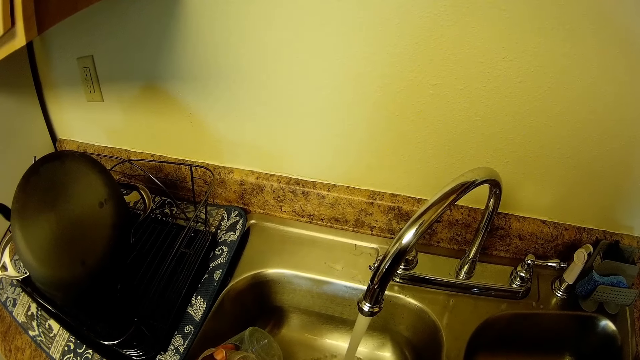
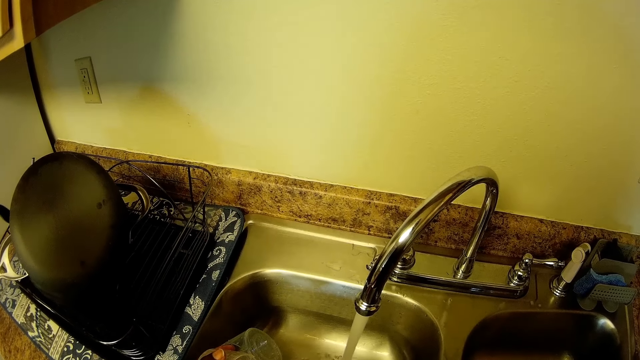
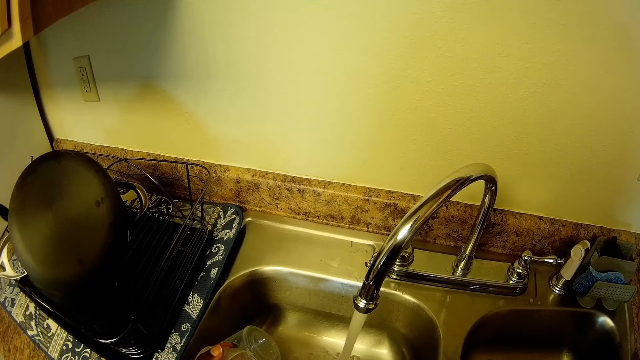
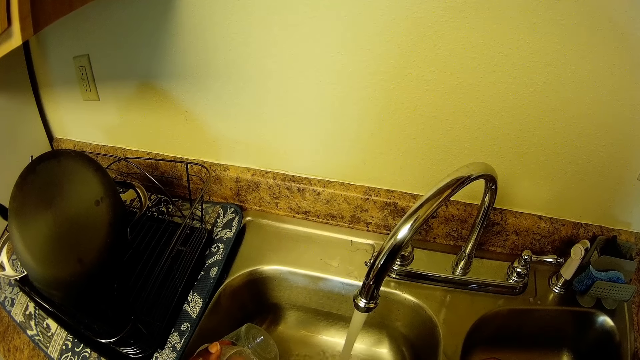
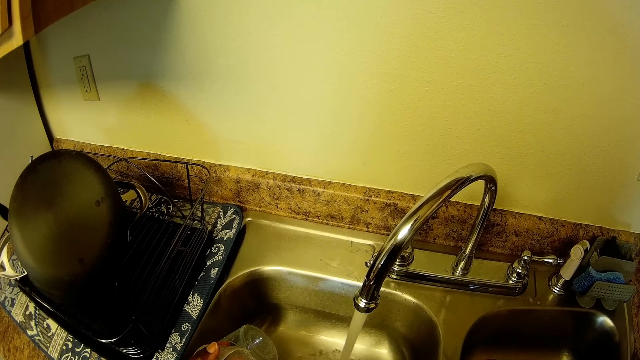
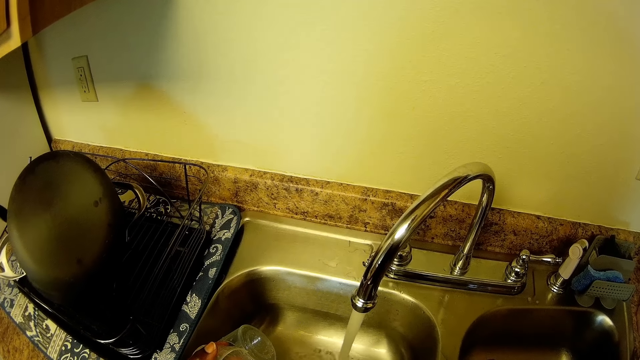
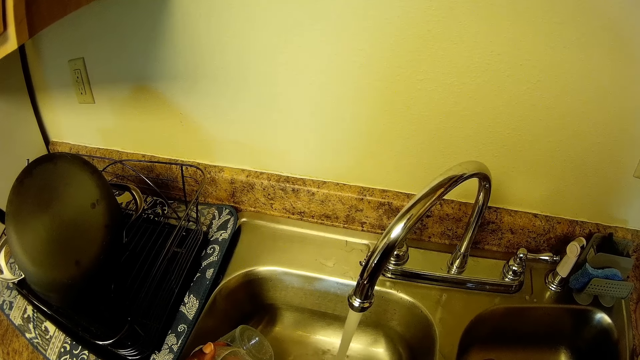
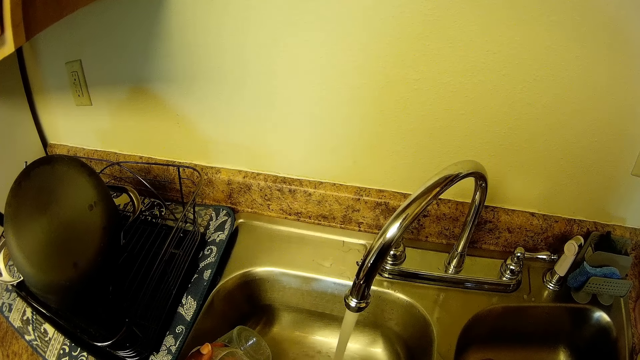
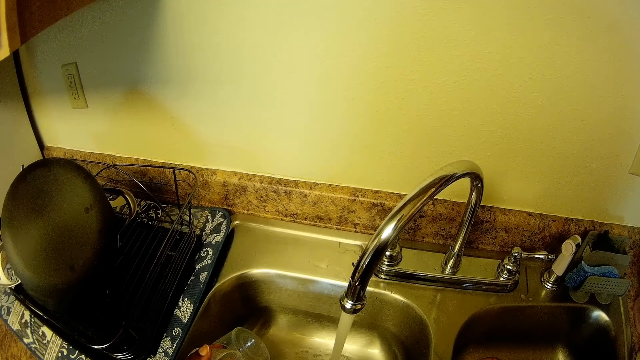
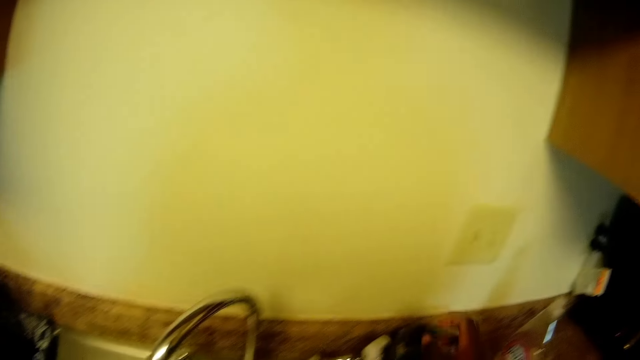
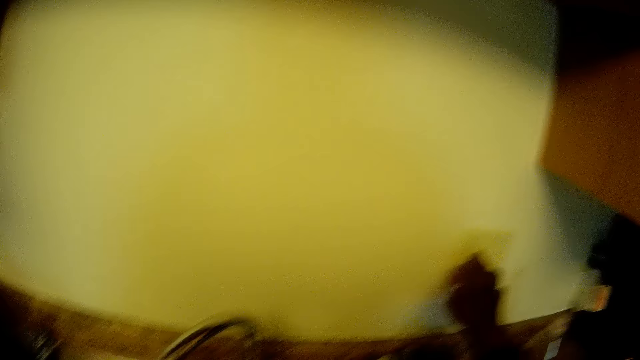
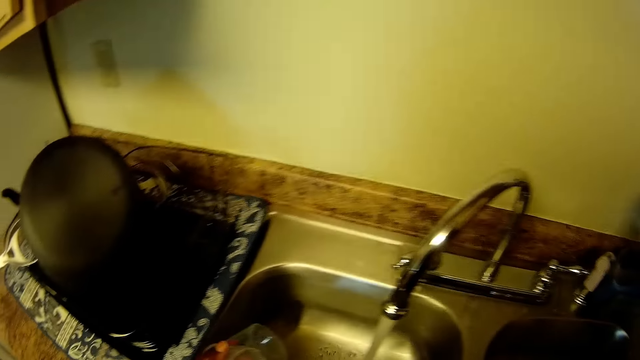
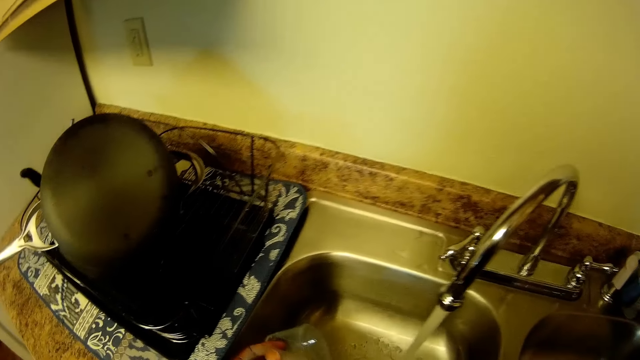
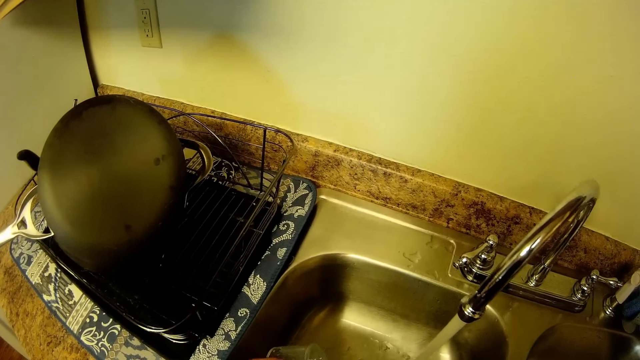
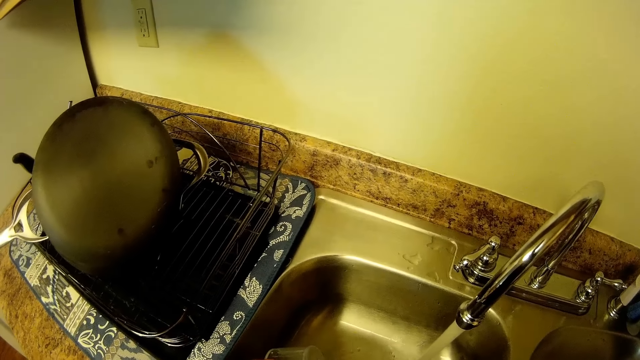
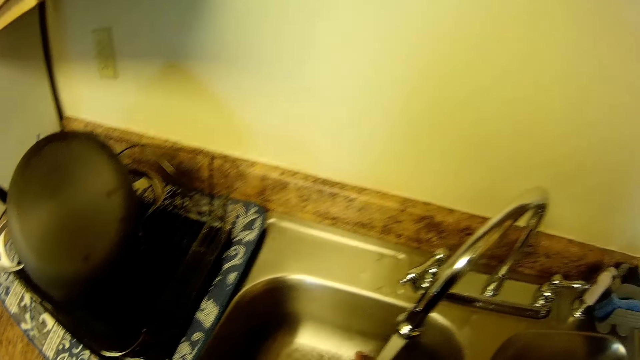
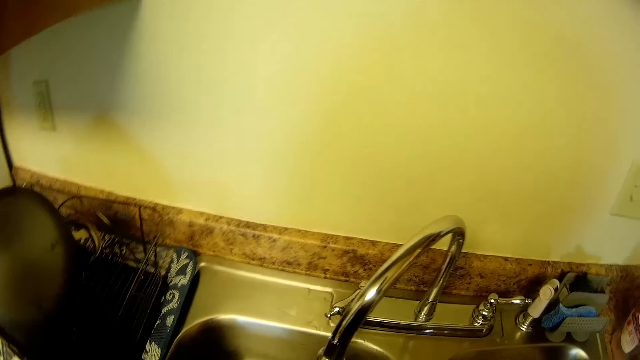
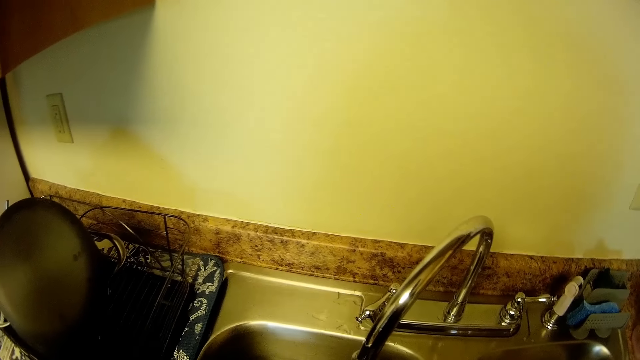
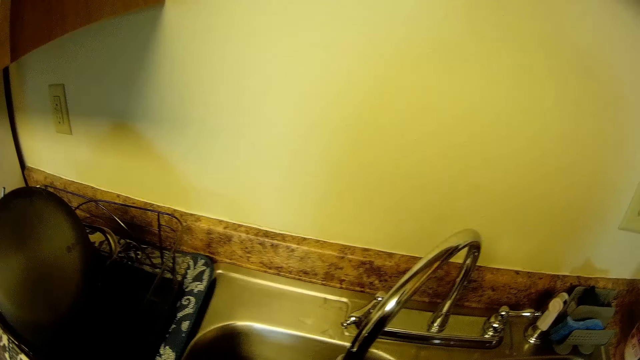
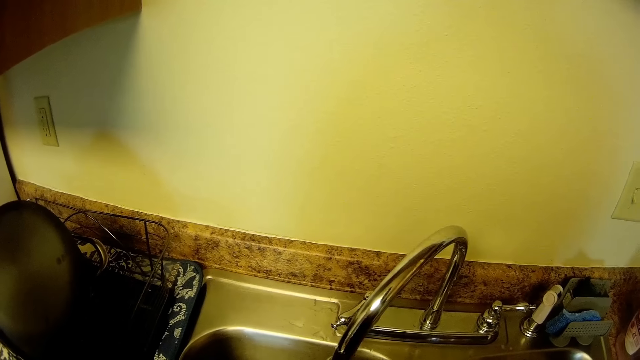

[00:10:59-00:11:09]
The camera wearer turns off the switch on the wall.

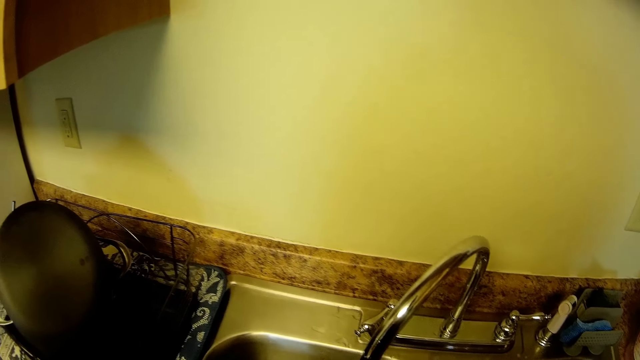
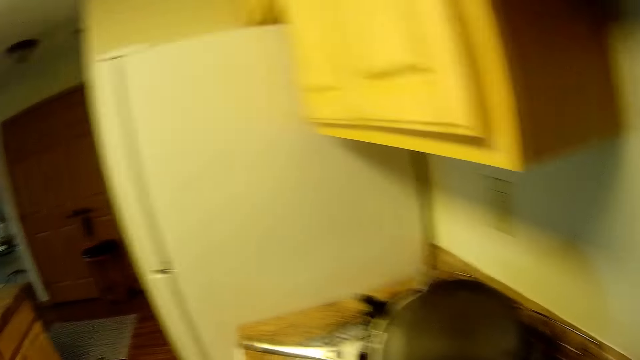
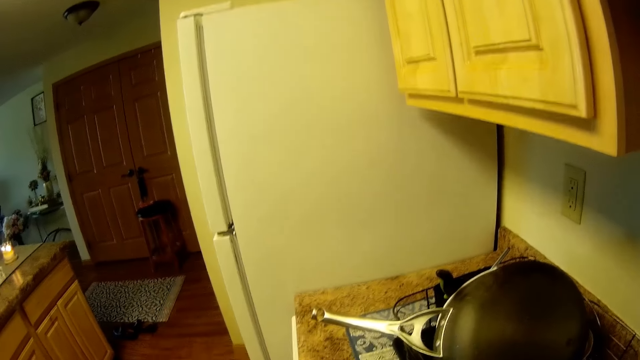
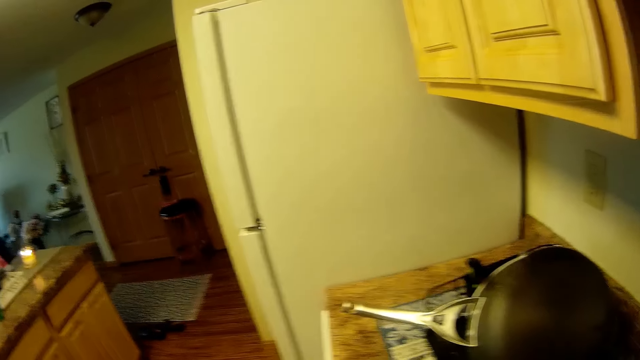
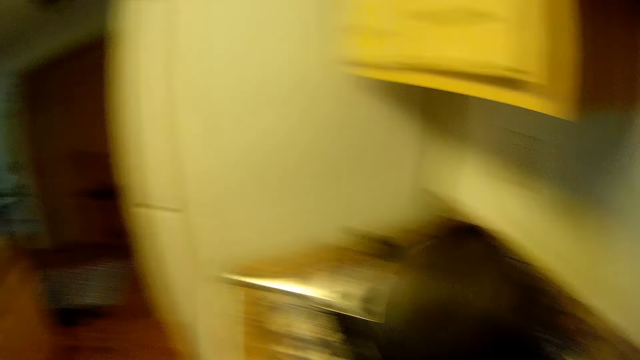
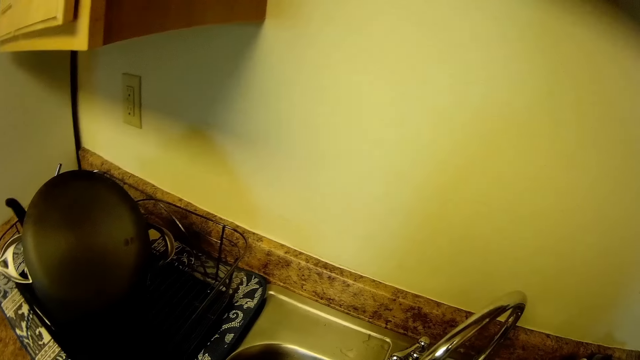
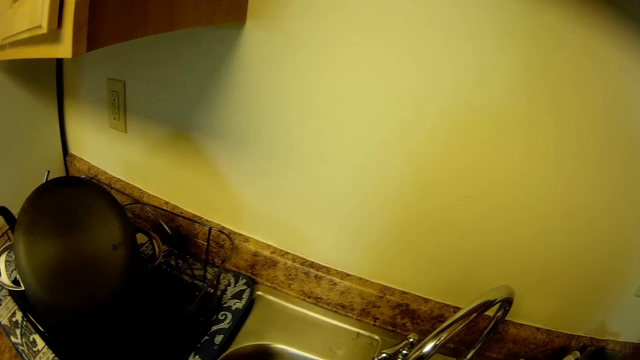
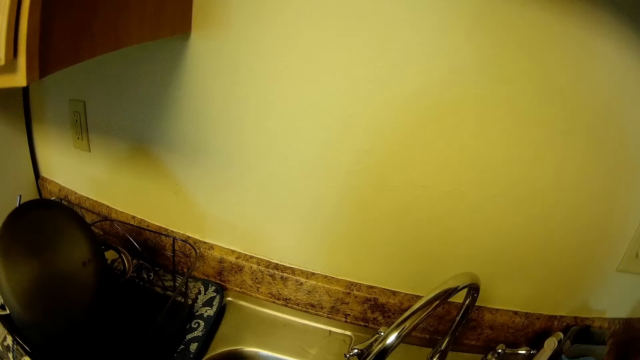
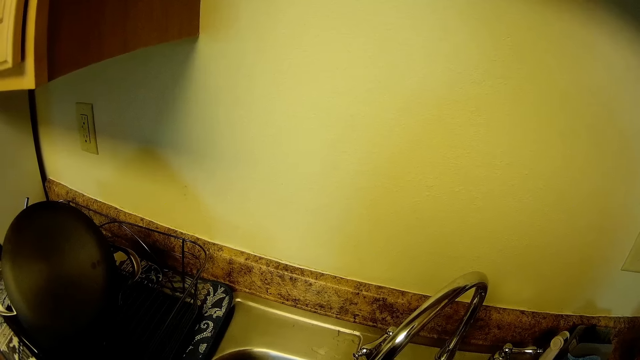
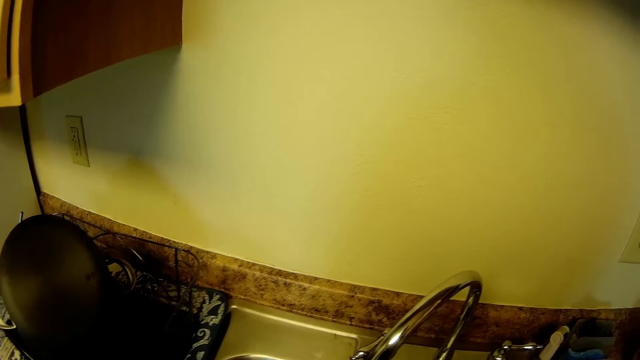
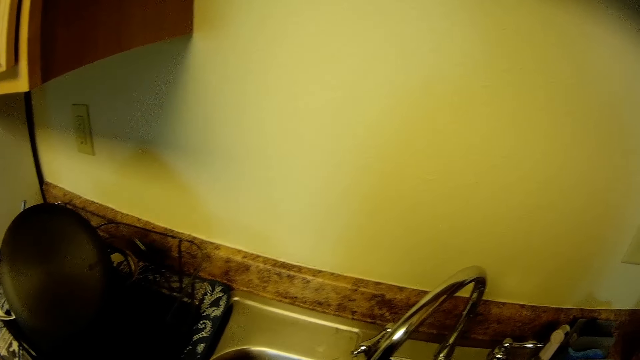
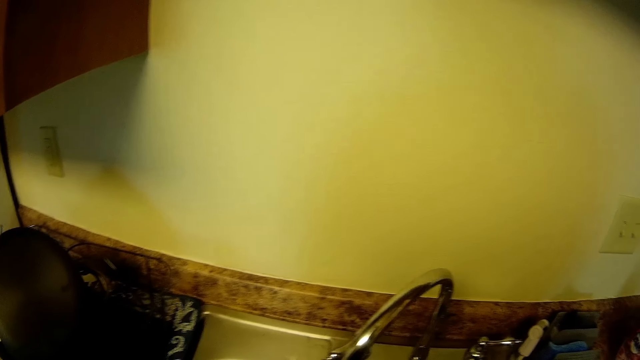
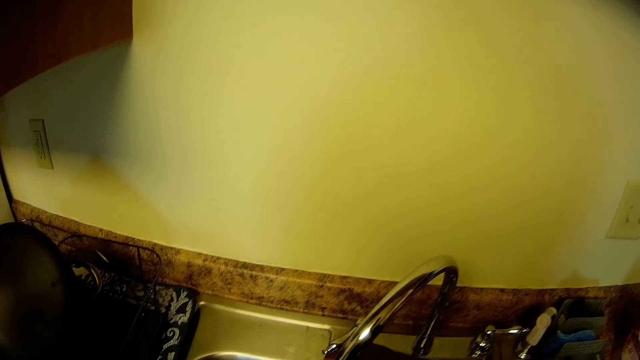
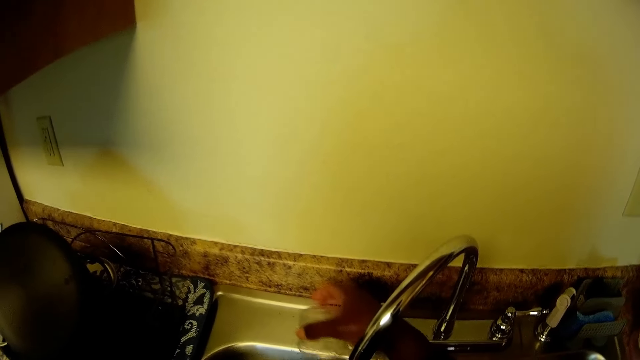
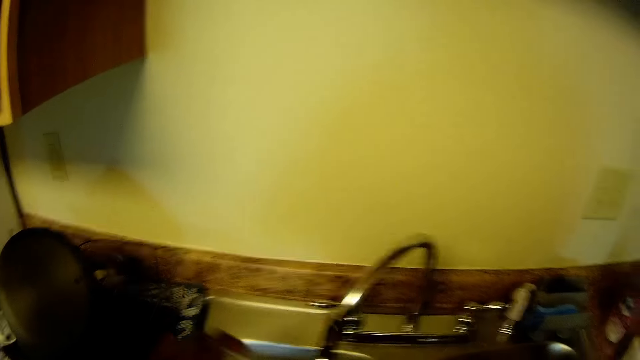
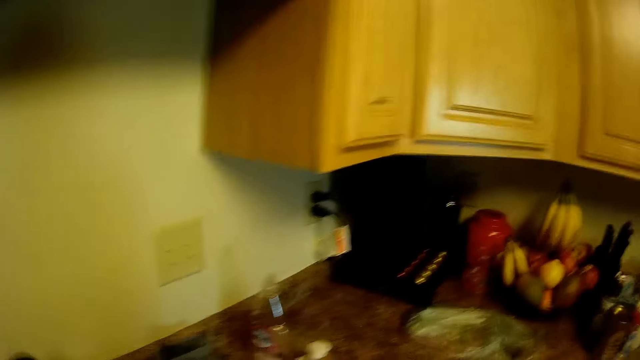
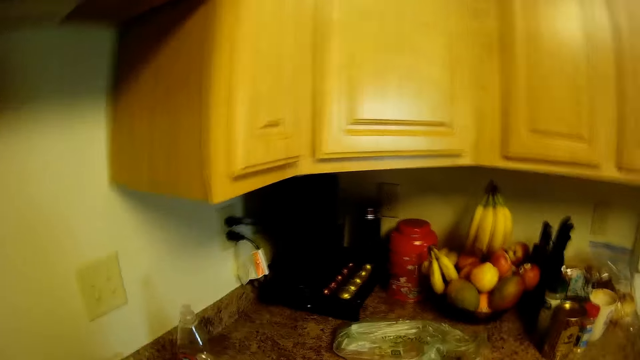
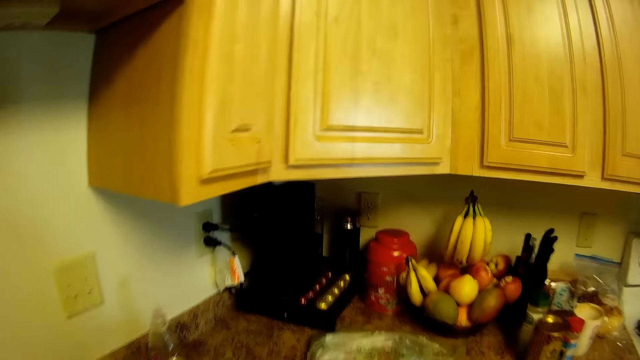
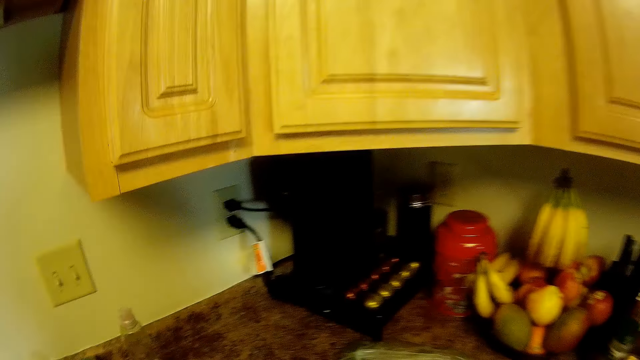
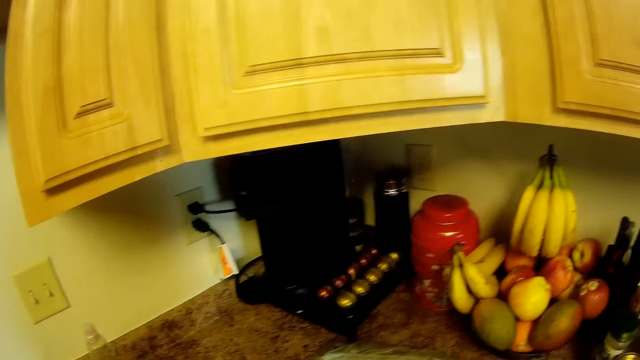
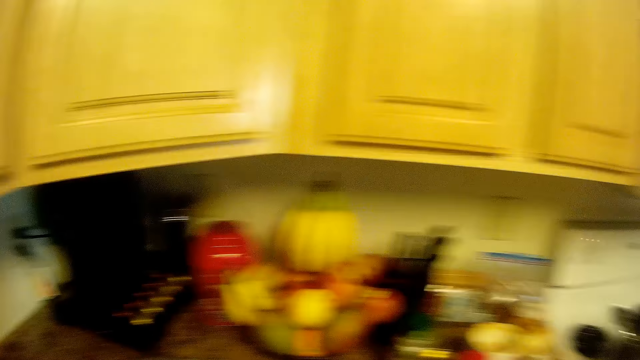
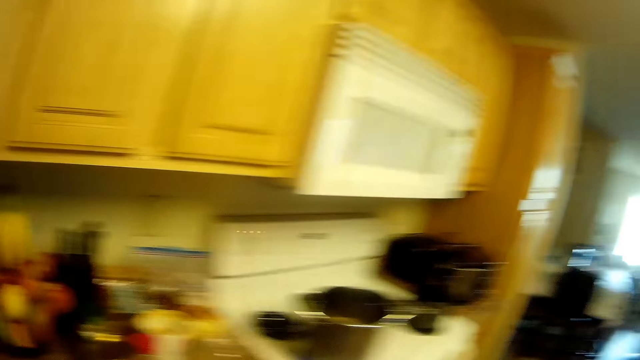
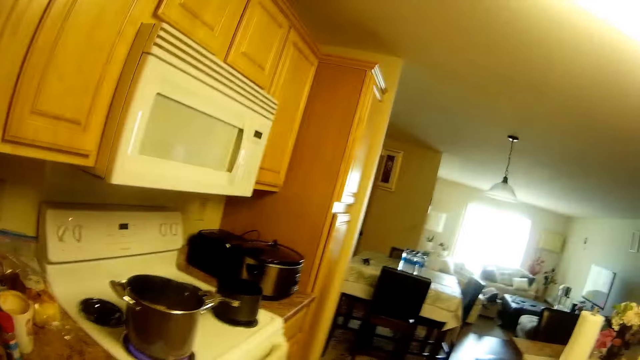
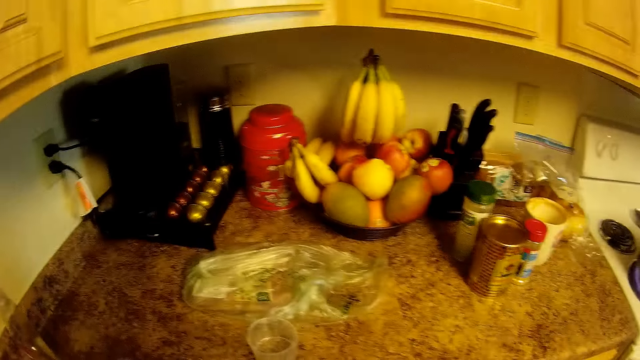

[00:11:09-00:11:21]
The camera wearer looks around. They switch off the tap.
